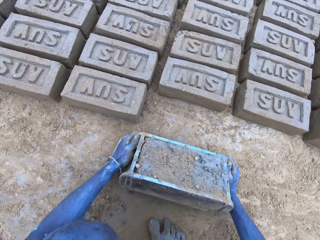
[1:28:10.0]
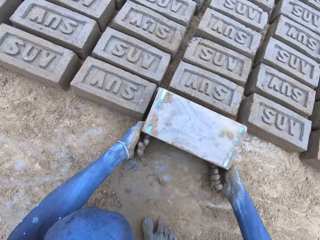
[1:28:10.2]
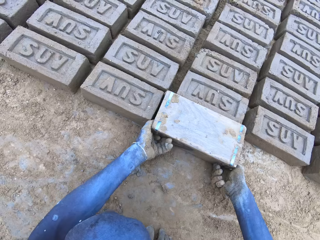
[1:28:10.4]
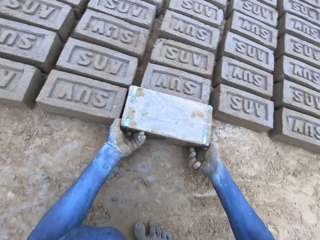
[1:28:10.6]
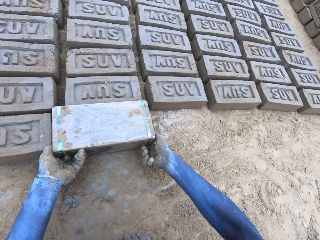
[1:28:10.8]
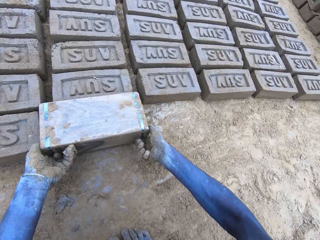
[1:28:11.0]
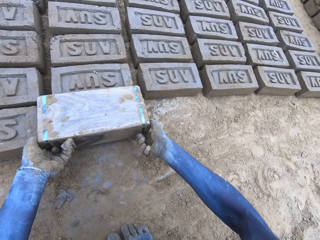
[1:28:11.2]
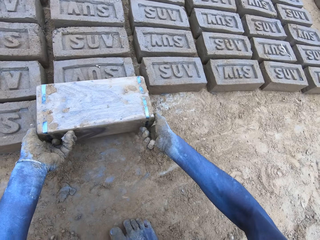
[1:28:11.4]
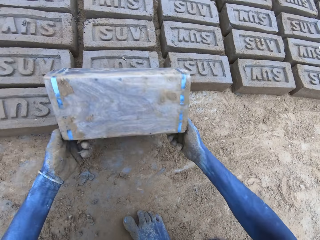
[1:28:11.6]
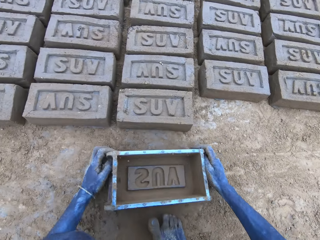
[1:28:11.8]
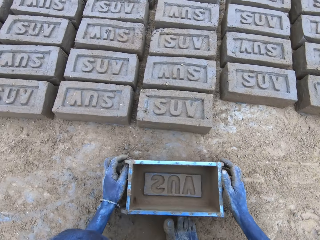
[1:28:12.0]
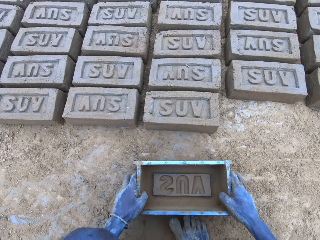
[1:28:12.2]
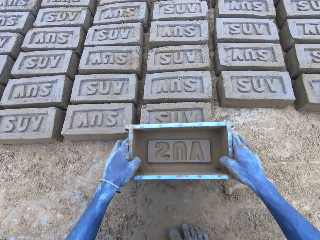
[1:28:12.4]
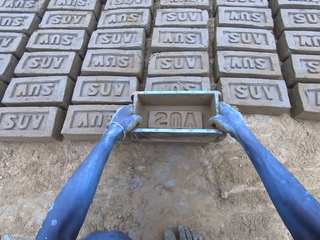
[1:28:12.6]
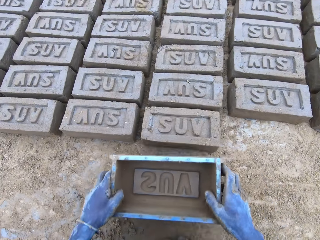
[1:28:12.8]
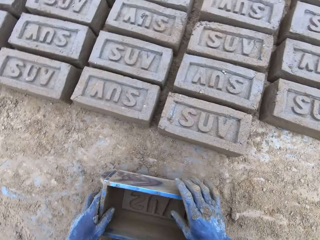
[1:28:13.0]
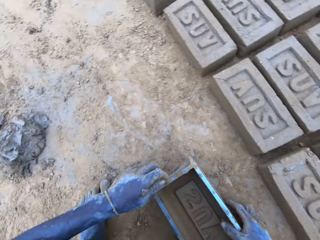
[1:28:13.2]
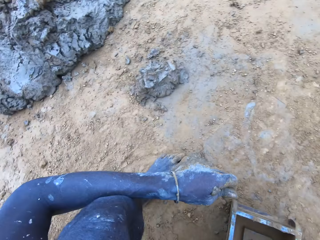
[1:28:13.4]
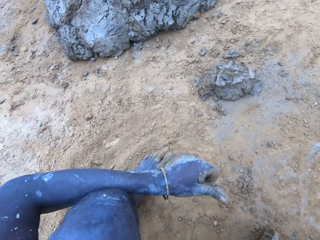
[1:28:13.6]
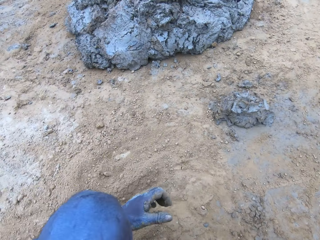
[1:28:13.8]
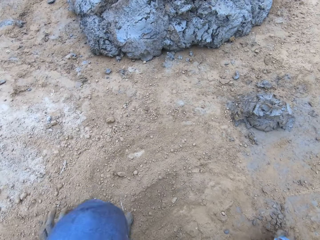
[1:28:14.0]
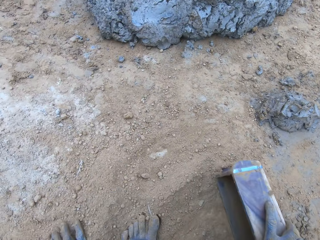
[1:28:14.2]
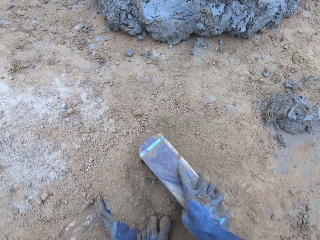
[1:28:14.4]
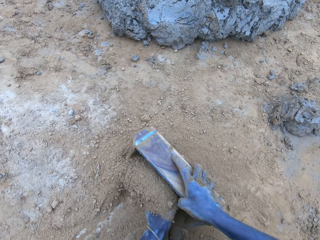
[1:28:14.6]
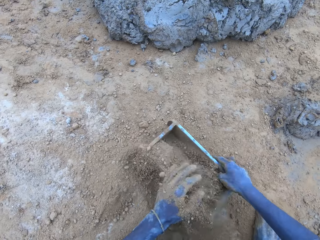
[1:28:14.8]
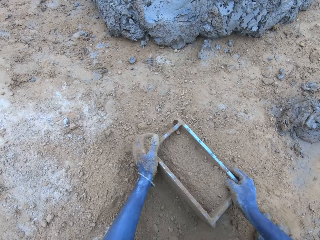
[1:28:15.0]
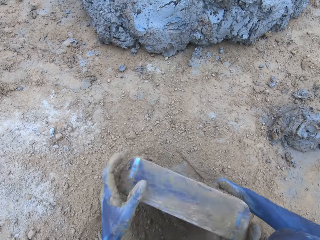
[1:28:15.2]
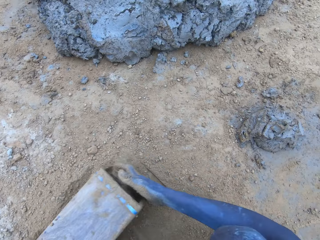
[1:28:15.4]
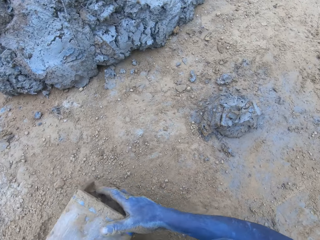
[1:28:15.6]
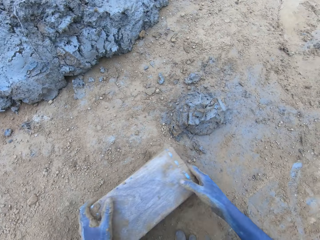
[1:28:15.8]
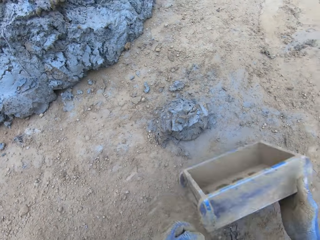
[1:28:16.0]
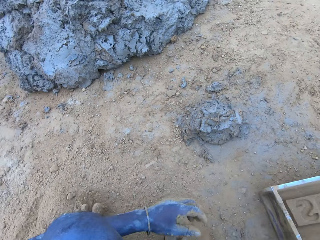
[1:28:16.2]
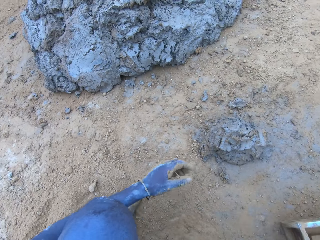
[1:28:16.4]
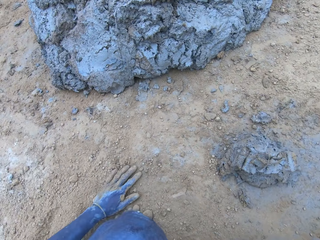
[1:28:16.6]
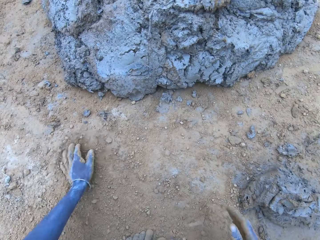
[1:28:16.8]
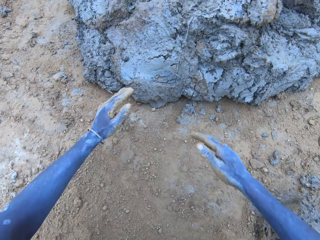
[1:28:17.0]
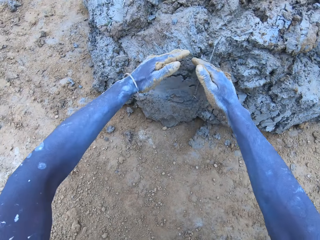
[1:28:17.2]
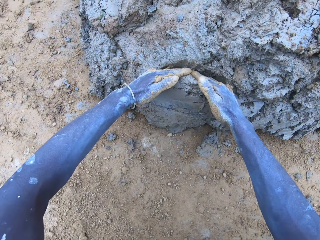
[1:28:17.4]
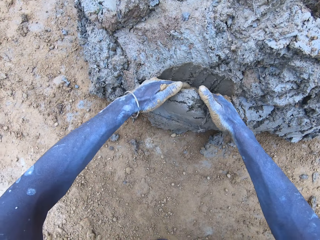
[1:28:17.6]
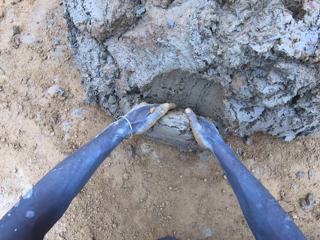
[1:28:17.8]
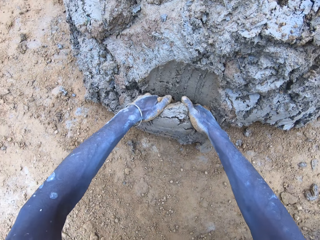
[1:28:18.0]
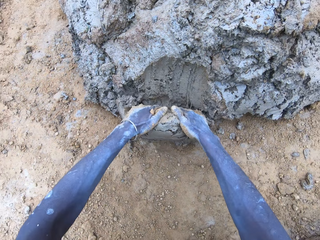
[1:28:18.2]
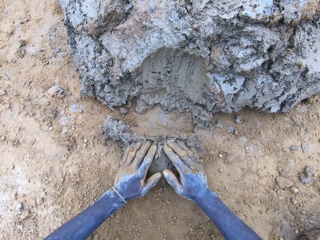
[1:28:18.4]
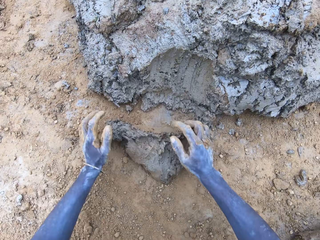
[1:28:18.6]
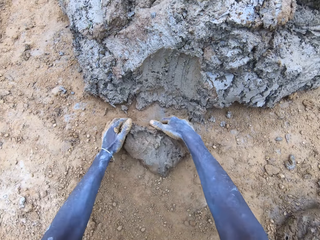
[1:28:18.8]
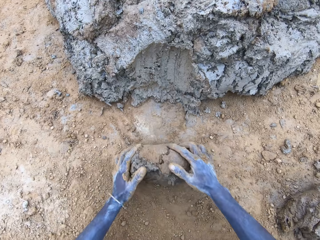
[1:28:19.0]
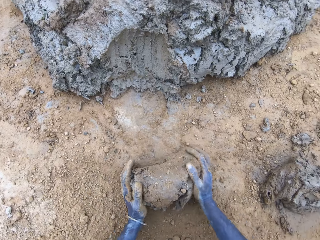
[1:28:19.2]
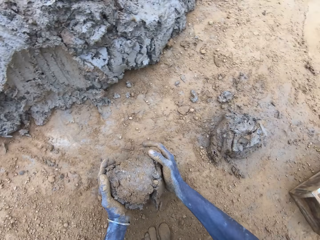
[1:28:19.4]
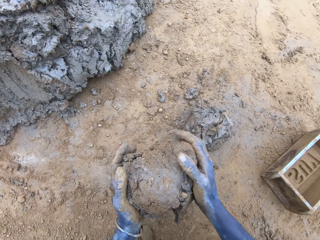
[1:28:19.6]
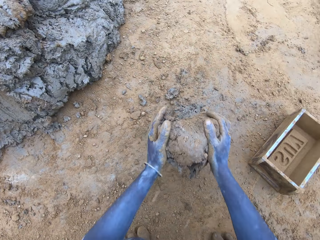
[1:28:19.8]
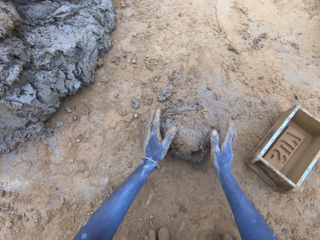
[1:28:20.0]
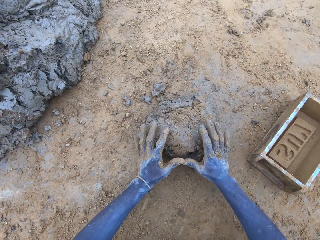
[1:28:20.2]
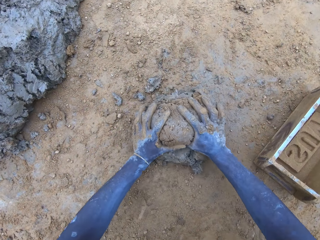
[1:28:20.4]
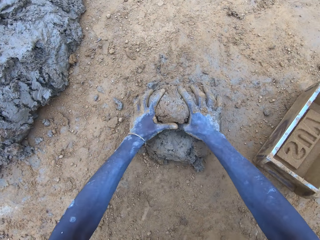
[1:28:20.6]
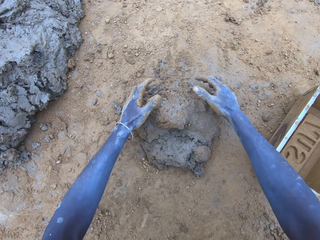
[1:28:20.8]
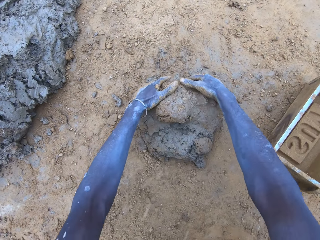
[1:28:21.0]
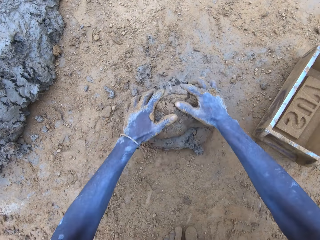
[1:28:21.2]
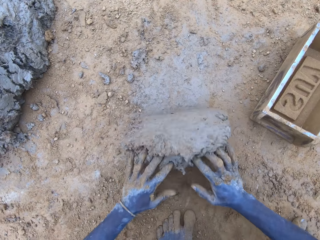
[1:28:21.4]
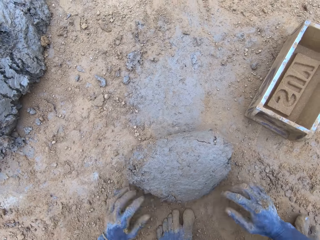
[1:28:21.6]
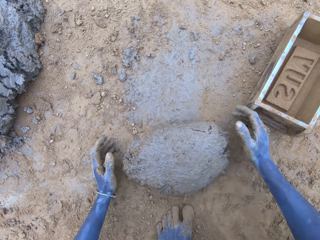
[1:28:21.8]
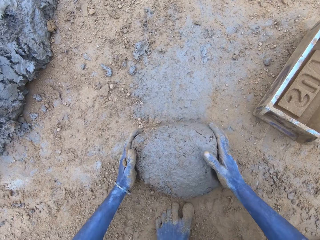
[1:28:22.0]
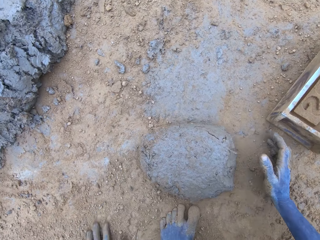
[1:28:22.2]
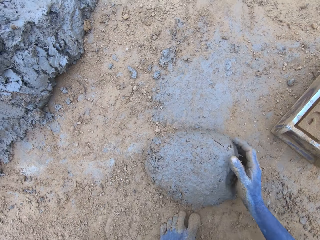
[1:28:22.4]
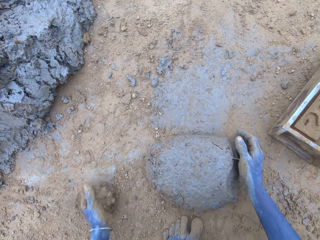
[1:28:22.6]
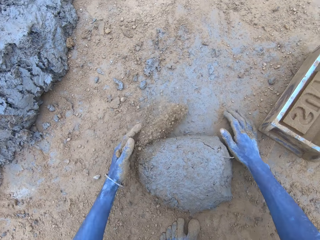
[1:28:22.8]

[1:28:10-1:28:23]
The camera wearer puts the brick on the ground. He rolls the clay brick molder upside down with both hands. He lifts the clay brick molder with both hands. He puts down the clay brick molder with both hands. He taps the brick with the clay brick molder. He puts the soil in the brick mold. He scoops the soil with the clay brick molder. He pours the soil on the ground. He puts the clay brick molder down with his right hand. He rubs his left hand on the ground. He slices the clay with both hands. He rolls the clay on the ground with both hands. He molds the mud. He lifts the clay with both hands. He drops the clay on another clay. He rolls the clay on the ground with both hands.

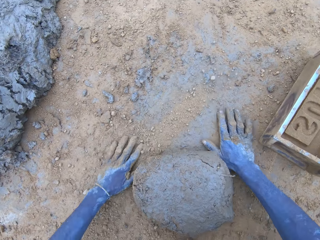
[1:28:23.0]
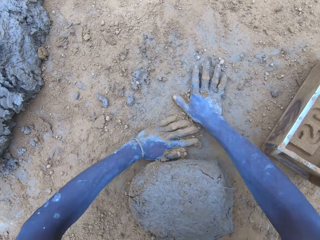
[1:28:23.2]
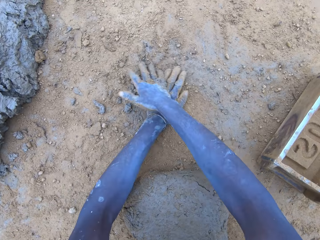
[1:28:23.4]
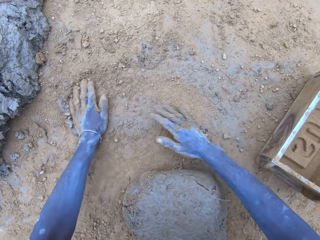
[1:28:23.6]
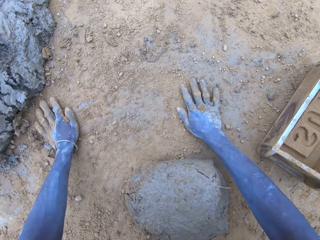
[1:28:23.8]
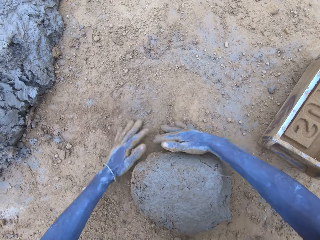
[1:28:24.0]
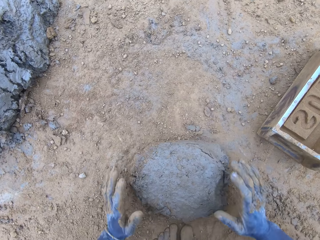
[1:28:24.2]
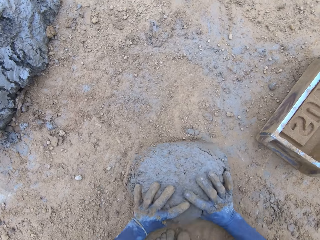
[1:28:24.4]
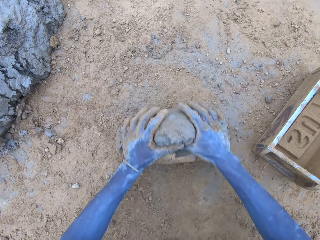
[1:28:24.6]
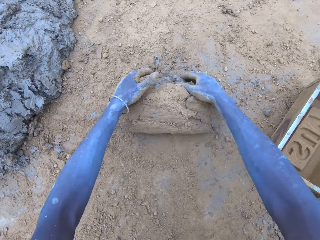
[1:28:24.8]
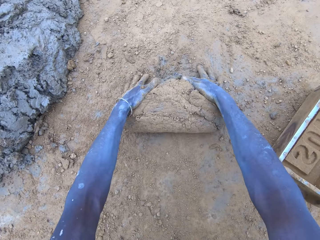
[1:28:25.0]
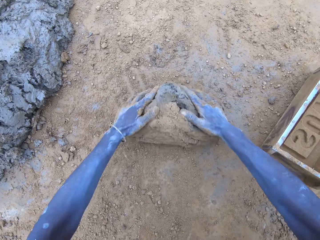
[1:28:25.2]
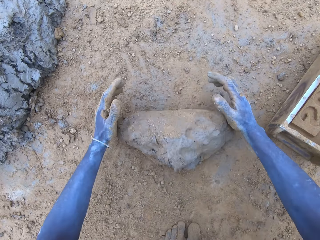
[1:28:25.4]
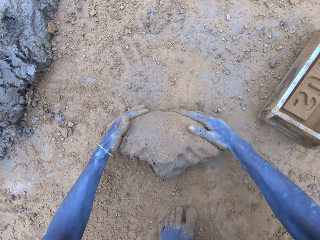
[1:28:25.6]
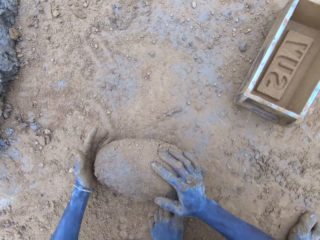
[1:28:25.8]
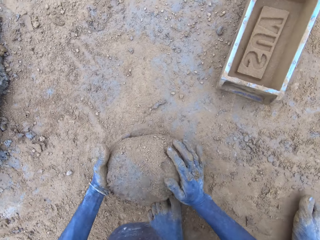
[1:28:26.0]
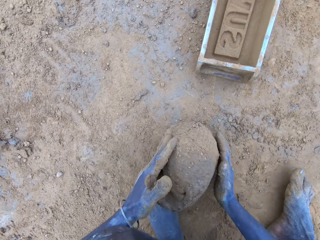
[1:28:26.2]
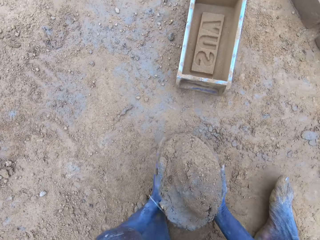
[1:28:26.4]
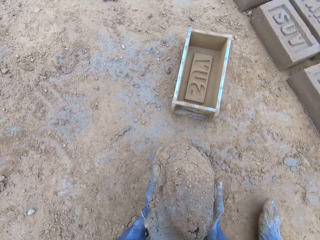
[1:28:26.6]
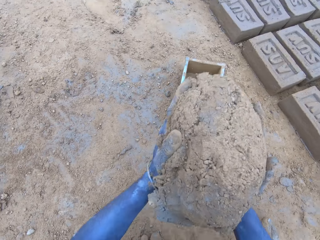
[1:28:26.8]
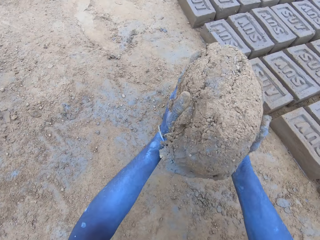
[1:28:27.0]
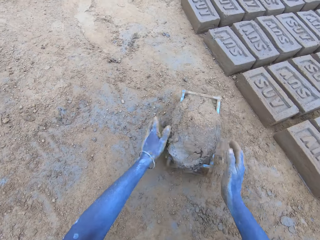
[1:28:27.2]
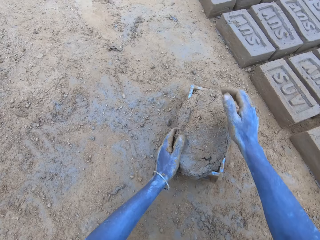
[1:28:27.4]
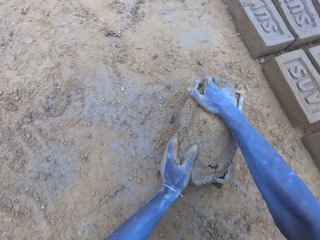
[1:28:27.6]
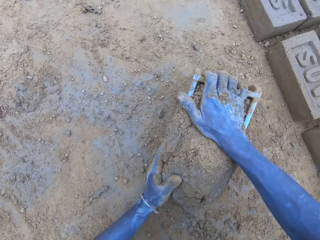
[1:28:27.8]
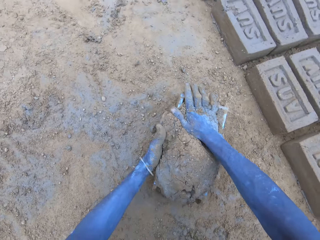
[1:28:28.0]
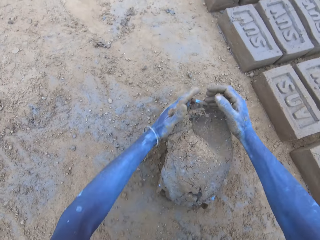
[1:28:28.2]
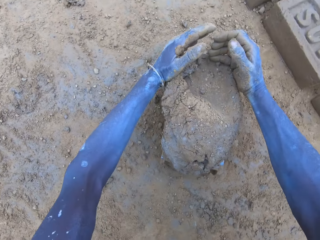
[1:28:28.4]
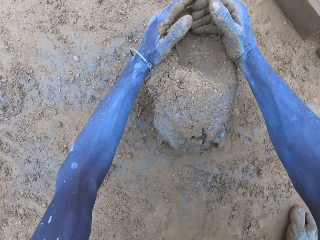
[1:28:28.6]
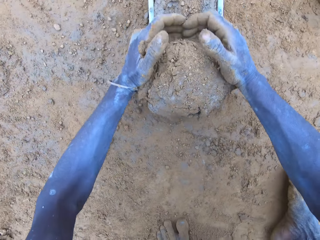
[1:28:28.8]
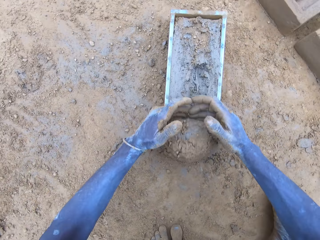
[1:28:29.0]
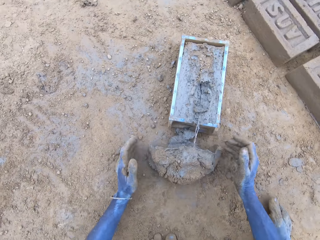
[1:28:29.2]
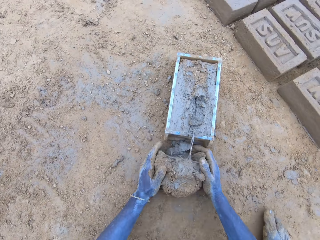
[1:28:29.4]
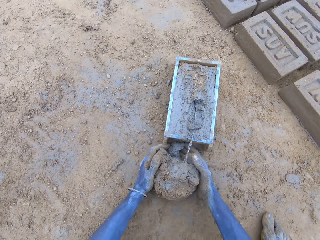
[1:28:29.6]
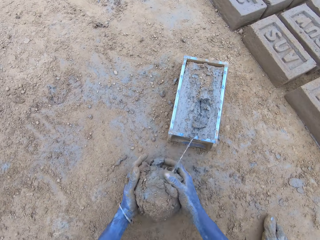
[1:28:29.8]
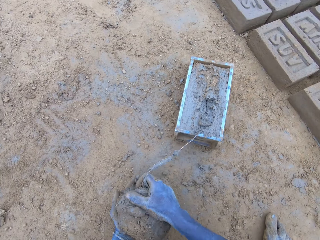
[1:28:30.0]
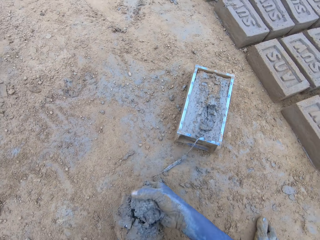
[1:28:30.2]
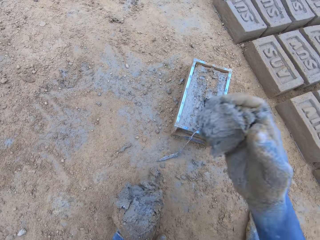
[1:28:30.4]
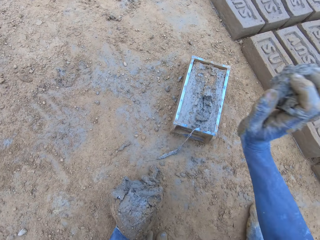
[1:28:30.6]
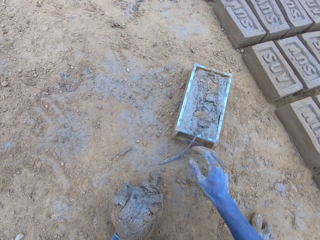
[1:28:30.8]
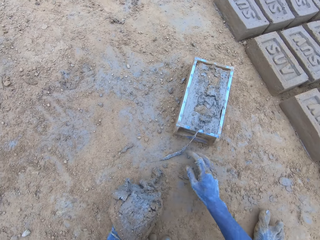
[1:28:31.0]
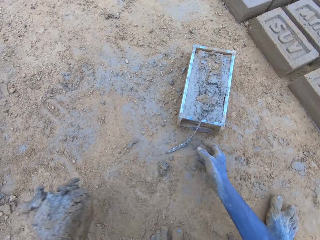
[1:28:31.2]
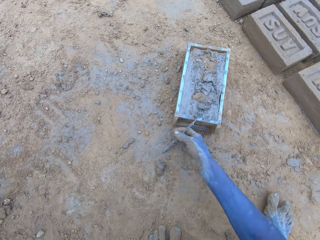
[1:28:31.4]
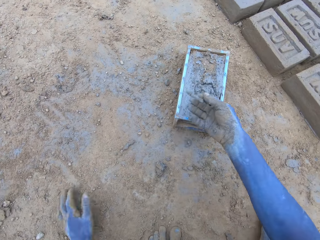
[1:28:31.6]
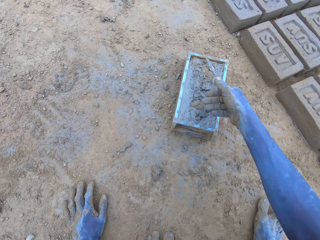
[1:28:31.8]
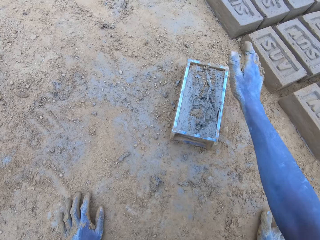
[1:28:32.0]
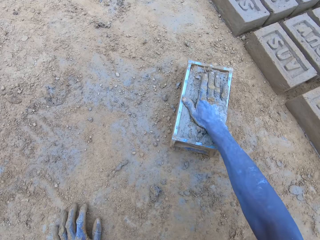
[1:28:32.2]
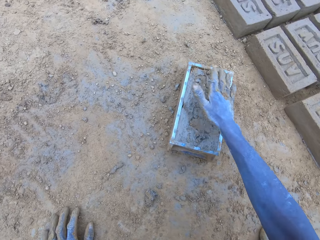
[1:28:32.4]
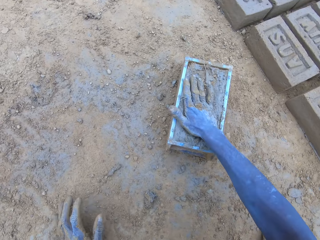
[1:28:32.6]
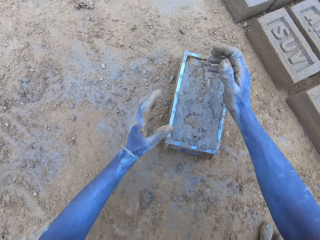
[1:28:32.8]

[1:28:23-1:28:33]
The camera wearer rubs both hands on the ground. They roll the clay on the ground with both hands. They lift the rolled clay. They throw the rolled clay on the clay brick molder with both hands. They adjust the rolled clay with the right hand. They remove the excess clay from the brick mold with both hands. They hold the excess clay with both hands. They pinch the clay with the right hand. They throw the clay on the clay brick molder. They put aside the clay with the left hand. They tap the clay with the right hand.
